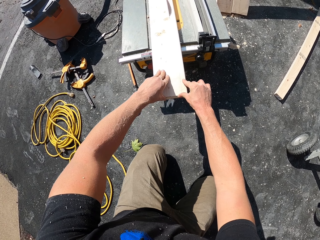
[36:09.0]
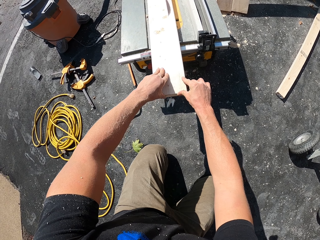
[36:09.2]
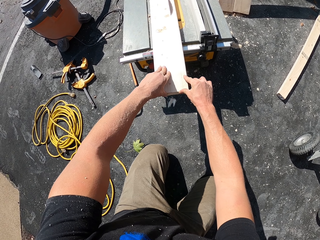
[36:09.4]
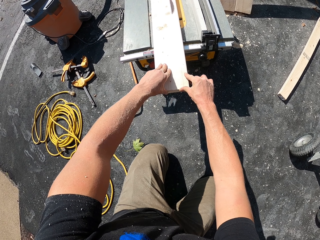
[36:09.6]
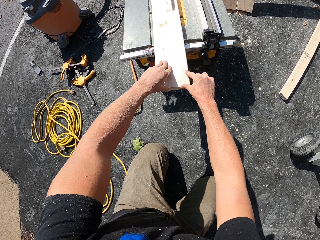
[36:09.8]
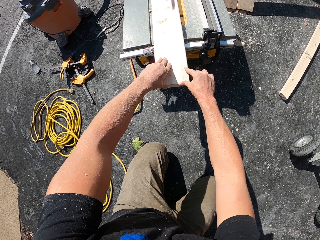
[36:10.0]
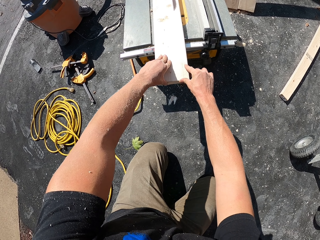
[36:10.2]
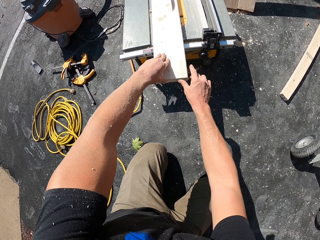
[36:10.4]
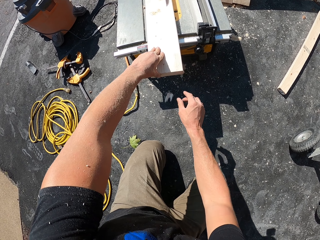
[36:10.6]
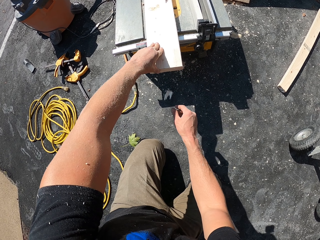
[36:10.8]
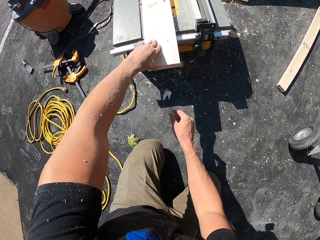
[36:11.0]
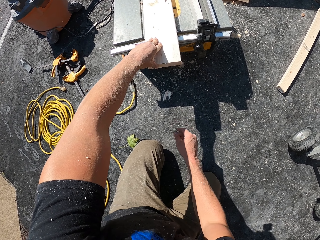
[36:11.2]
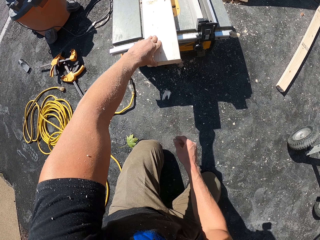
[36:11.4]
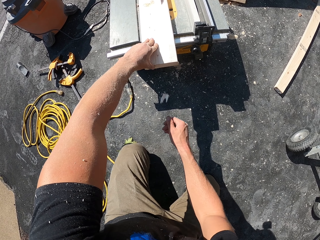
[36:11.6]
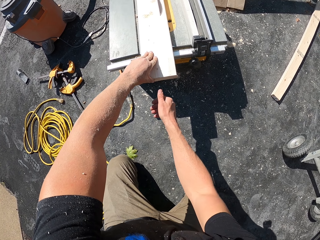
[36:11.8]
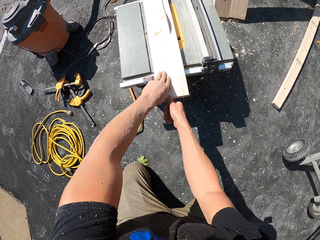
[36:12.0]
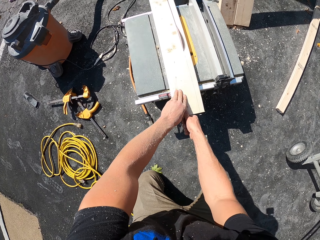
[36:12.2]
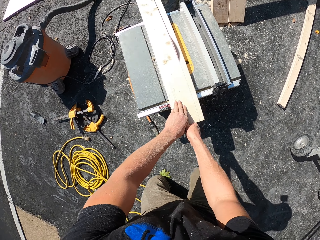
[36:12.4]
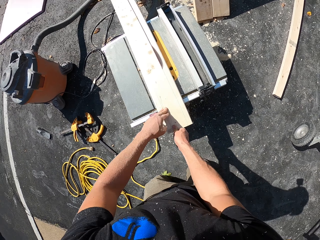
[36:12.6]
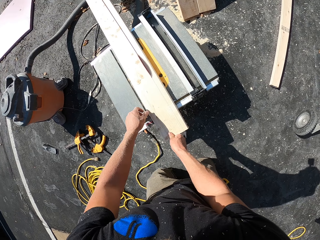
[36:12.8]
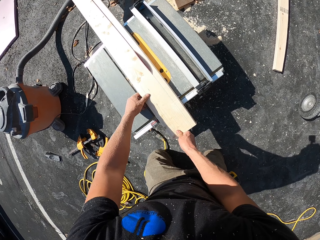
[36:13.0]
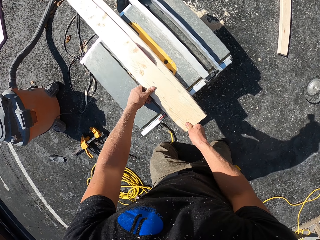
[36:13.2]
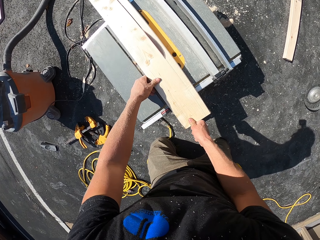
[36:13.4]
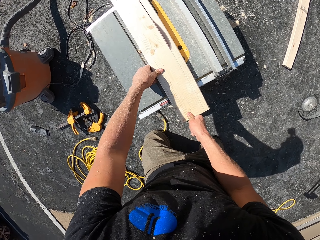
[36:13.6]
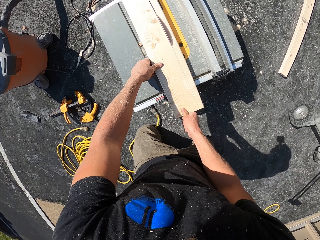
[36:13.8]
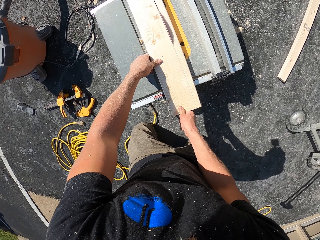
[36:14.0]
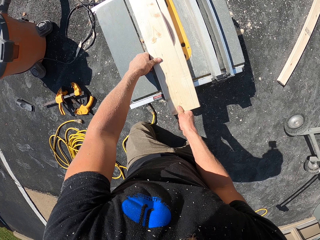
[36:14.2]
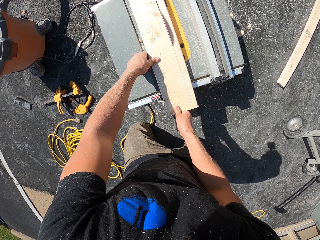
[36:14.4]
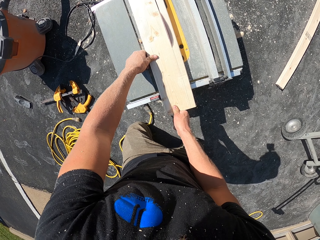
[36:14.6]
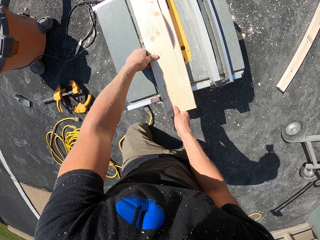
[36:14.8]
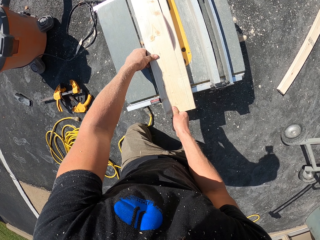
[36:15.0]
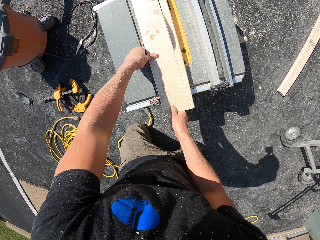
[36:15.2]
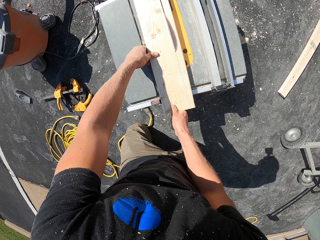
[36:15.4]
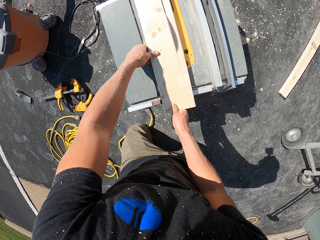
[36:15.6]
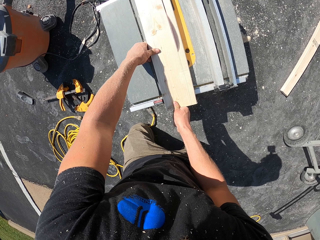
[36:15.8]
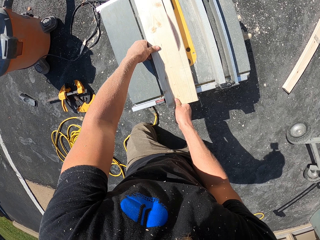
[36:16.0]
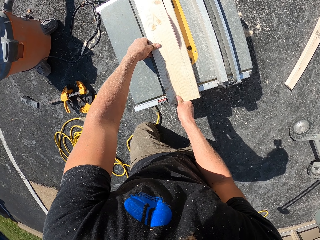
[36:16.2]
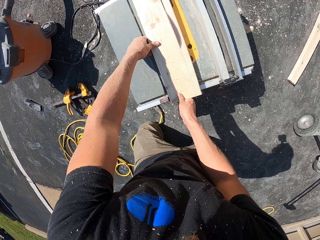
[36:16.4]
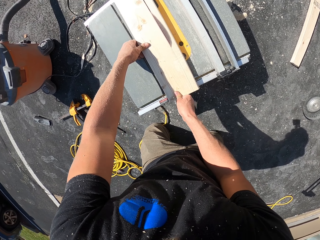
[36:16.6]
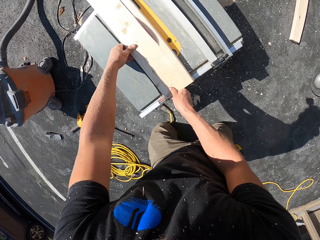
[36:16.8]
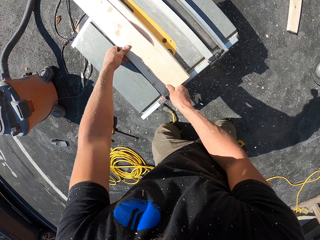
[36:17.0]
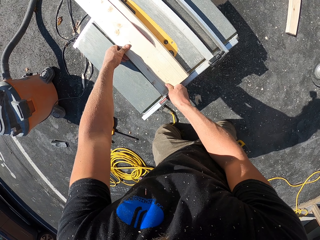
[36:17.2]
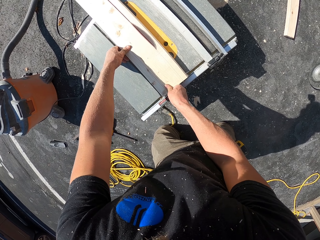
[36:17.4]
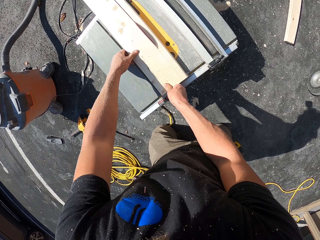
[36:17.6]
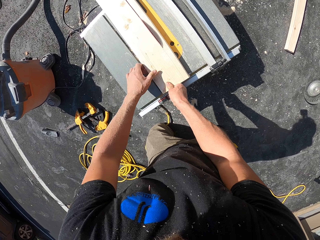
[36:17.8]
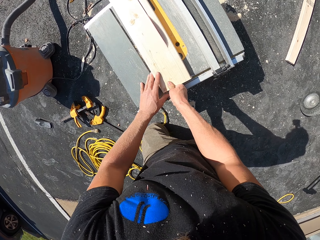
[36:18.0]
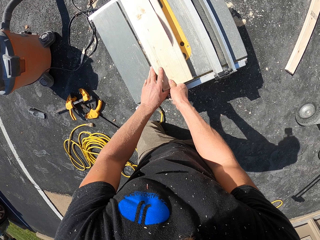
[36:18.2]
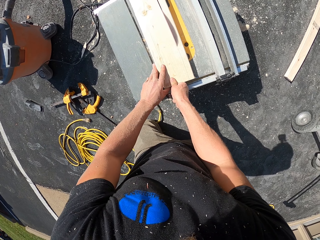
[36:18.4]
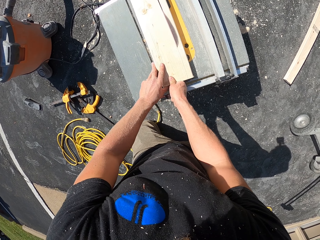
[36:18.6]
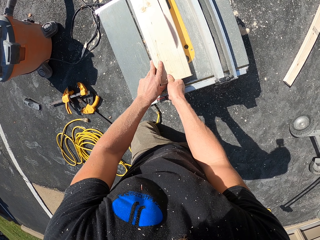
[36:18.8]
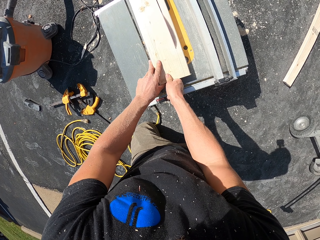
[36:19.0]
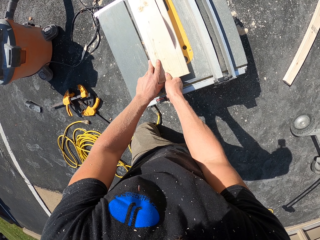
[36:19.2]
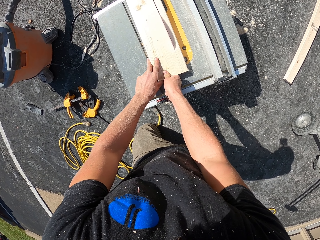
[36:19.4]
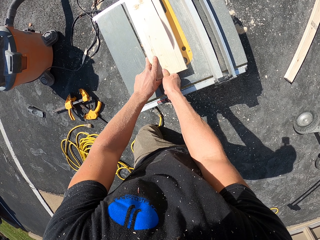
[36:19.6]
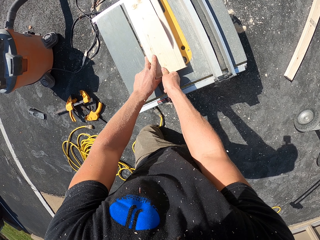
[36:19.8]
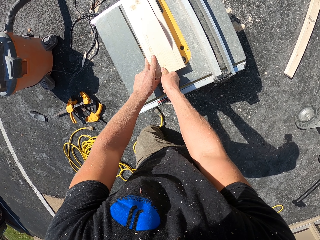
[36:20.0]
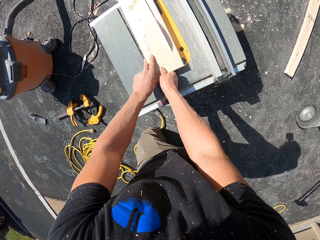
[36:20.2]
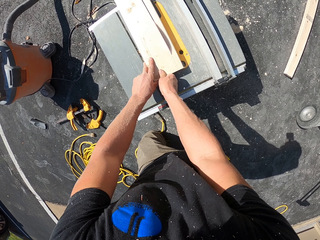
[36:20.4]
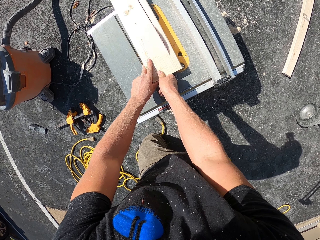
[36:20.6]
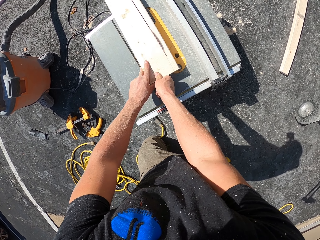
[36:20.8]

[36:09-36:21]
The camera wearer removes the right hand from the wood. They move the hands on the wood, and cut the wood with the machine.

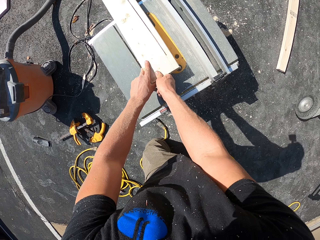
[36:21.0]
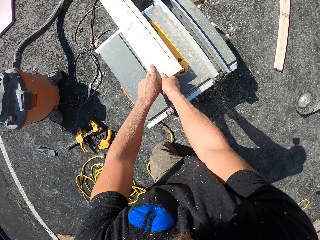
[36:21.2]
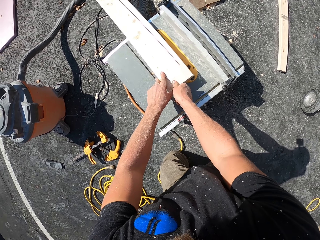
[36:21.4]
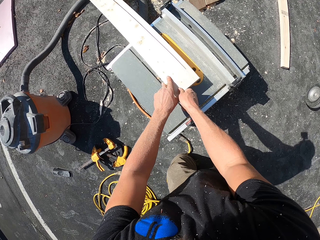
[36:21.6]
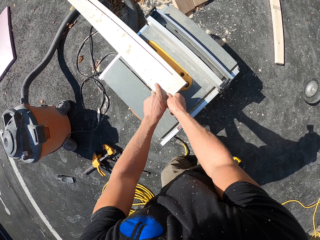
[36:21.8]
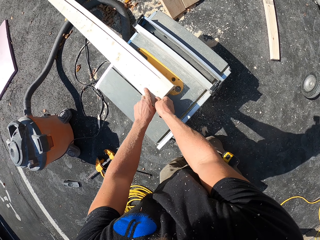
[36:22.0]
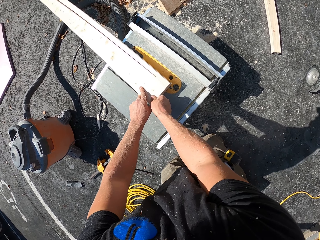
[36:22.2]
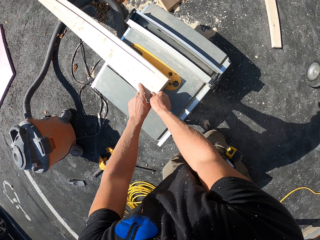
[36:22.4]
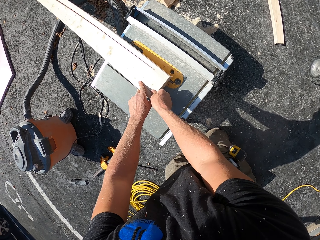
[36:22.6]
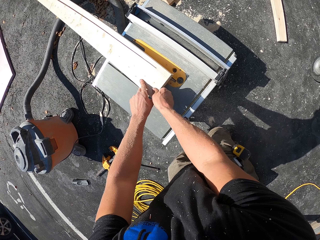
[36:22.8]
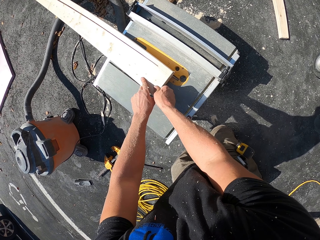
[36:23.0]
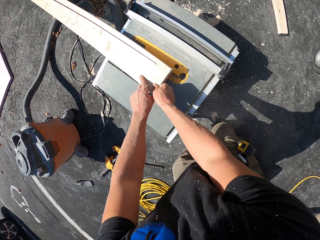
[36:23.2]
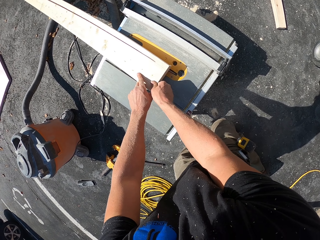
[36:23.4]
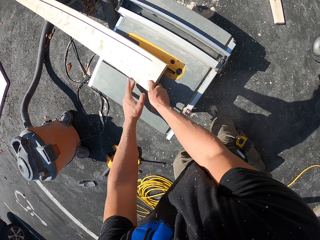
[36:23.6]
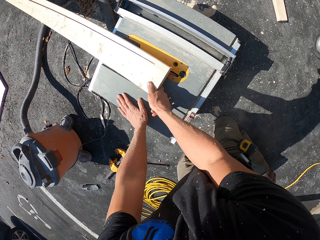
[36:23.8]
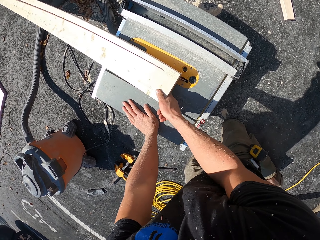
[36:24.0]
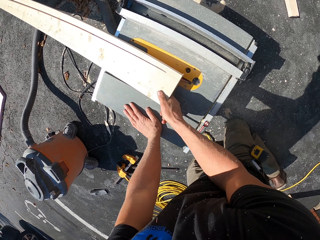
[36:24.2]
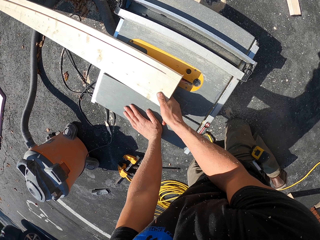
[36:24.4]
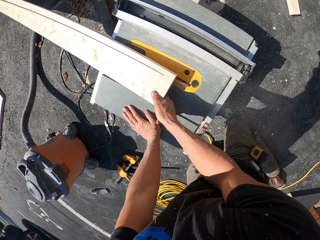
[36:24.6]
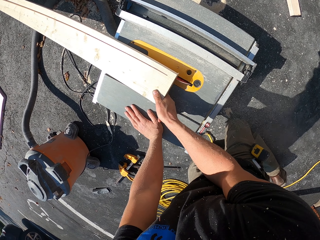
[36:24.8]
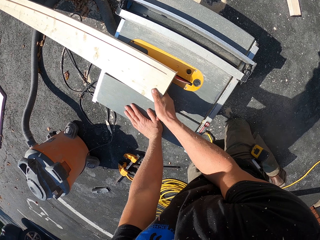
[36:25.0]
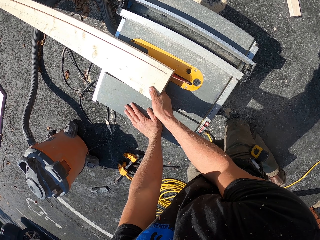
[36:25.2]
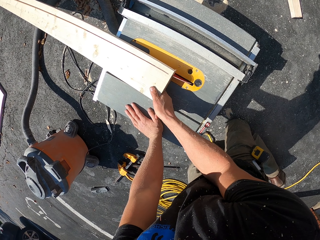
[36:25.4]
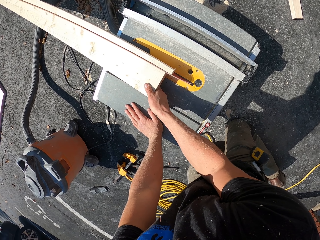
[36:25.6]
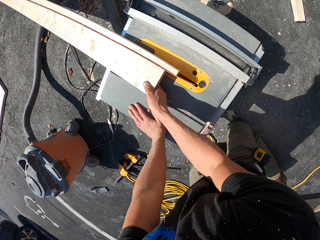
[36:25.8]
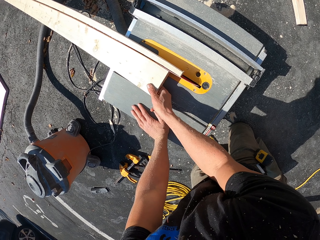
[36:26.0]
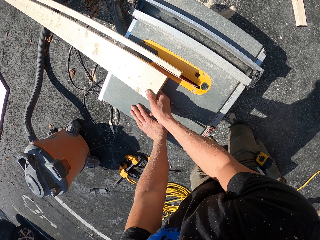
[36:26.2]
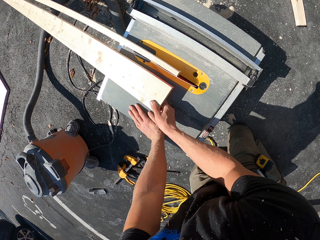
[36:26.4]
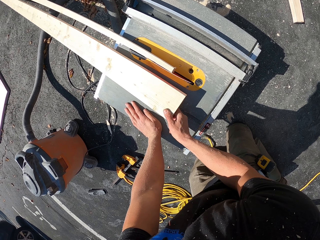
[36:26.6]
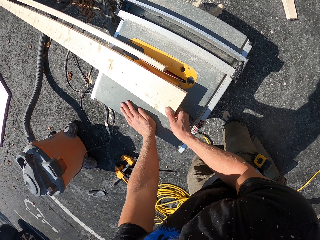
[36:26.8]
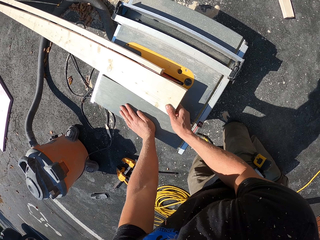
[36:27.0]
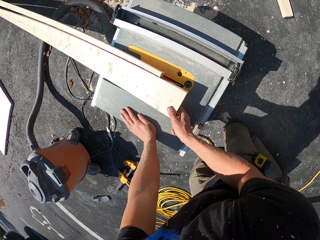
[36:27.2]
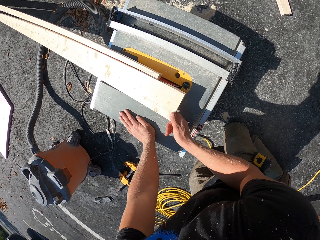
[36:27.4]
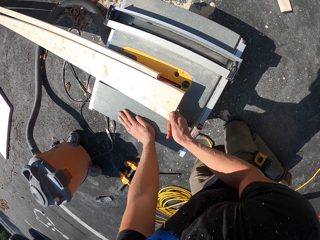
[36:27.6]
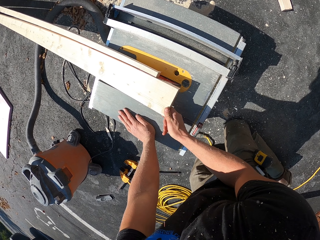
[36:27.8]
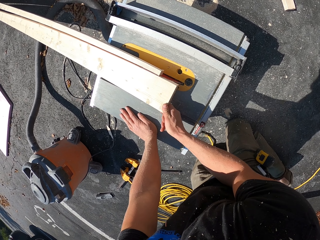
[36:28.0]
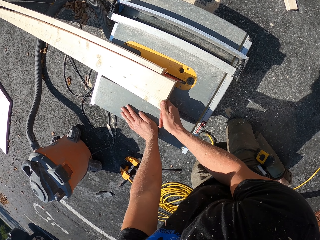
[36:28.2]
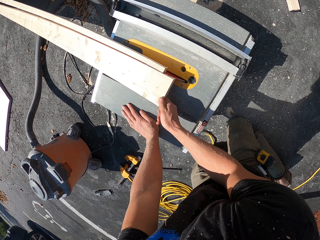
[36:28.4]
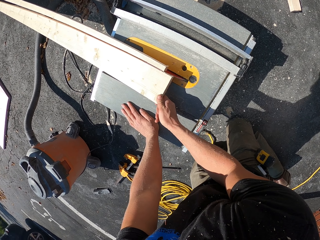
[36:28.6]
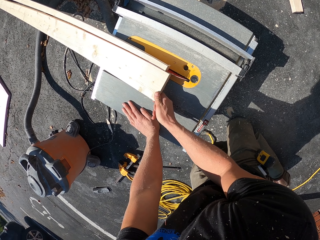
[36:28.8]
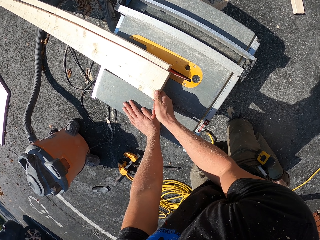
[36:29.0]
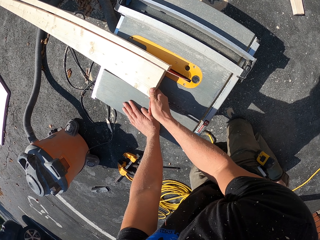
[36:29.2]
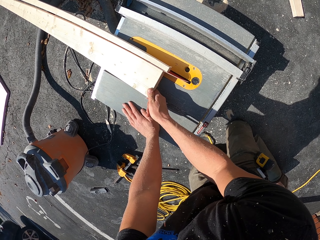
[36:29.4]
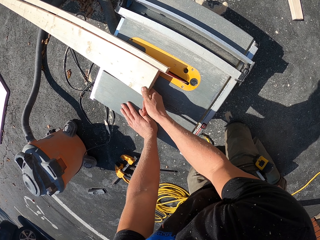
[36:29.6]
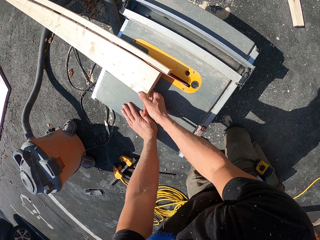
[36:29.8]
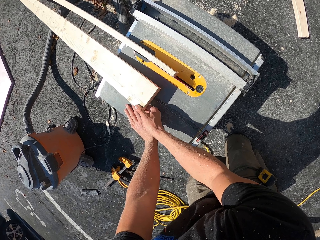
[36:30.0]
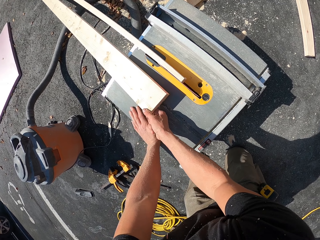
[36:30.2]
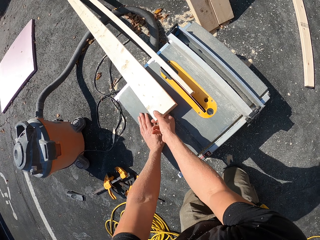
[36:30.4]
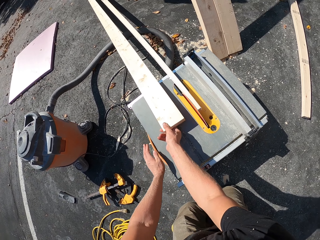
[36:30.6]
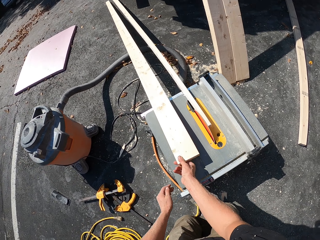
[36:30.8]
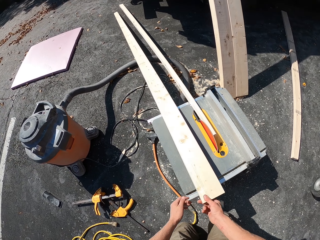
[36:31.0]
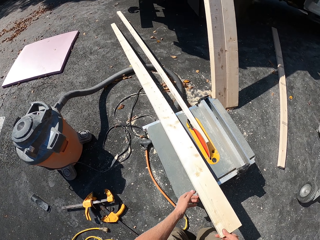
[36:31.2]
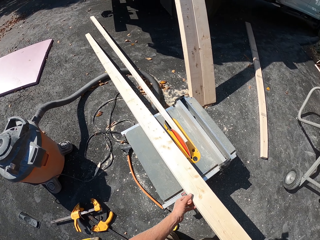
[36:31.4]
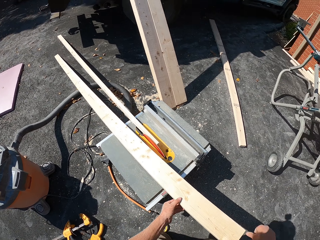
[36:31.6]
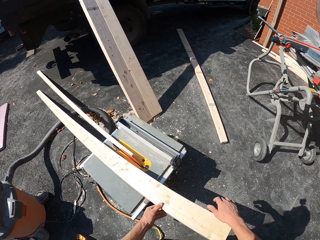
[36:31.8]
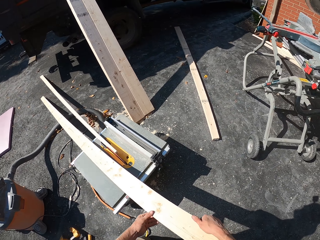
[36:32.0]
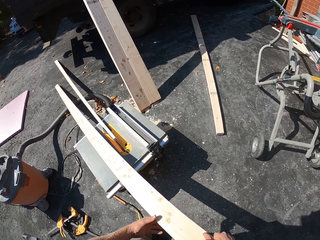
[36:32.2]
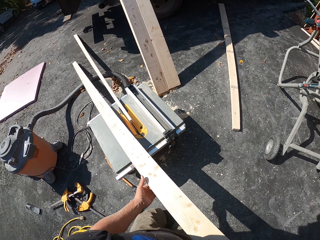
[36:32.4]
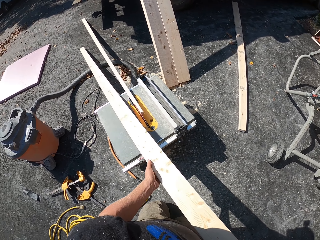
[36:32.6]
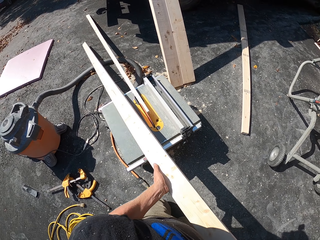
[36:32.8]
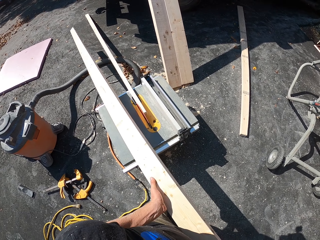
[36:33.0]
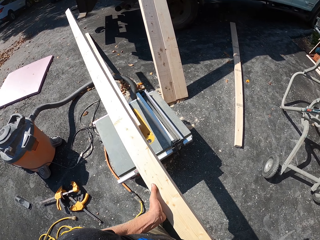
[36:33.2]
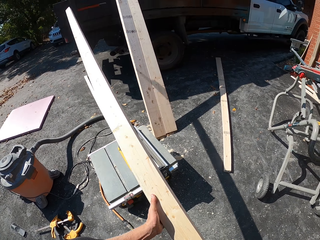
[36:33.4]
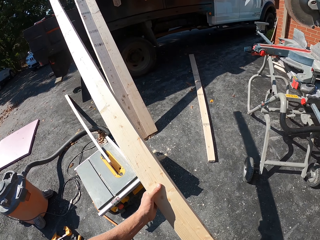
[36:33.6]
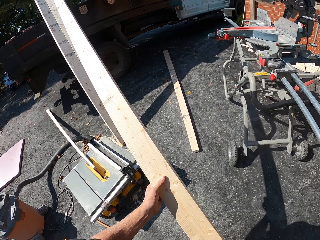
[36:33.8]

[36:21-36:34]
The camera wearer holds a table saw wood cutting machine with the left hand. They cut a timber with the table saw wood cutting machine. They lift up the timber.
